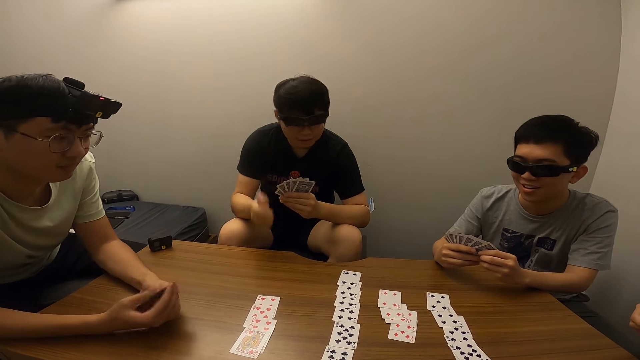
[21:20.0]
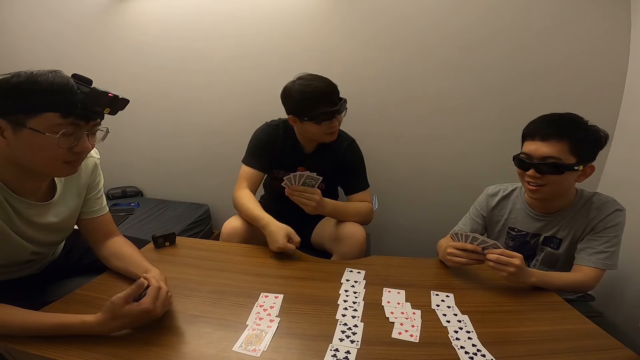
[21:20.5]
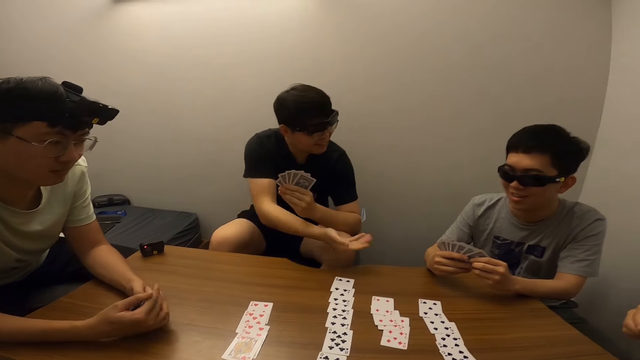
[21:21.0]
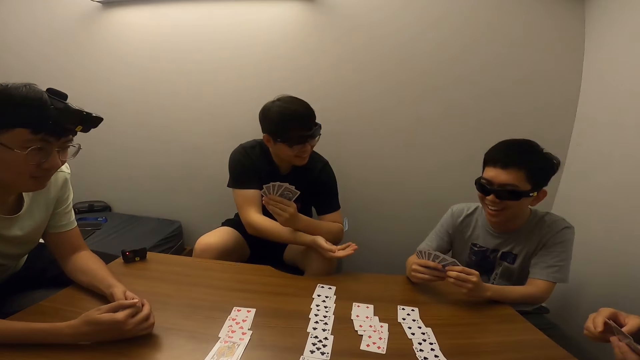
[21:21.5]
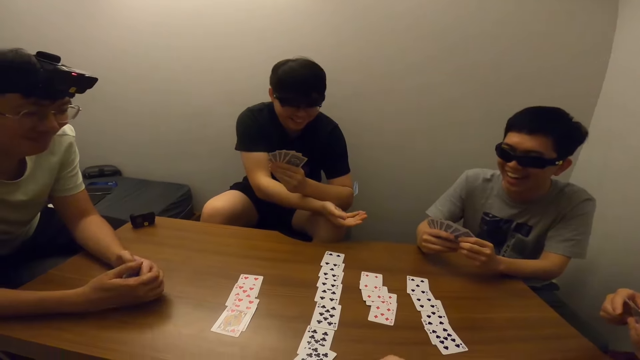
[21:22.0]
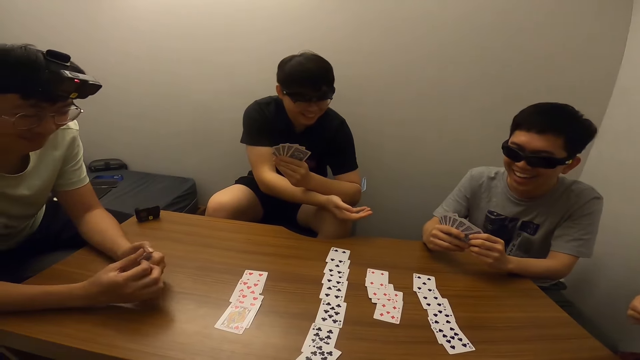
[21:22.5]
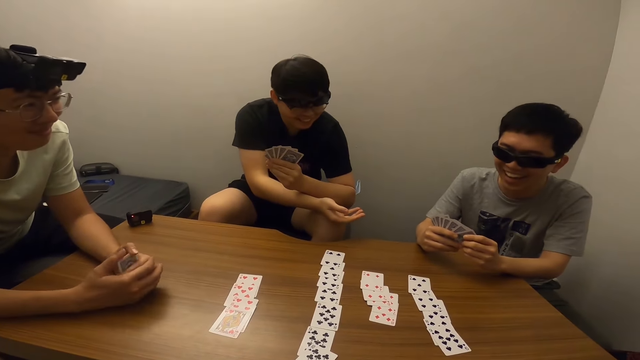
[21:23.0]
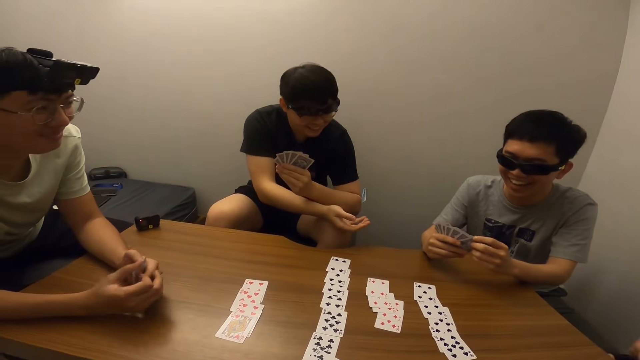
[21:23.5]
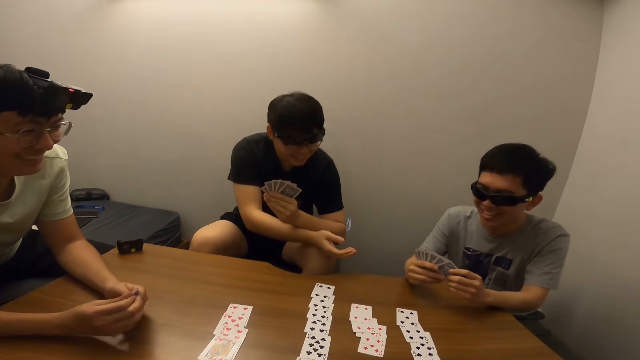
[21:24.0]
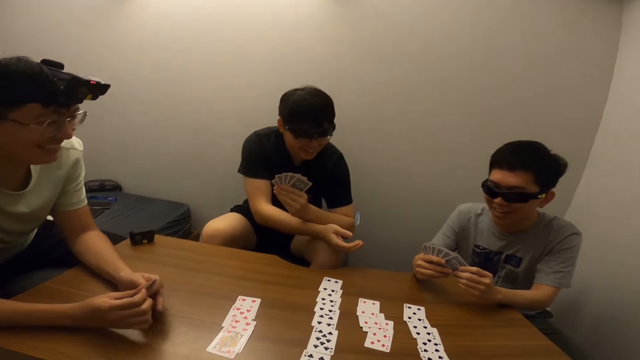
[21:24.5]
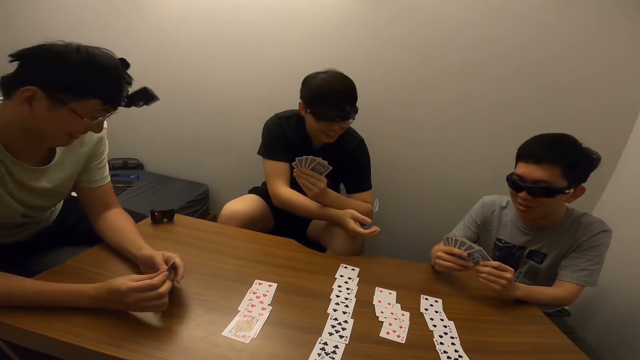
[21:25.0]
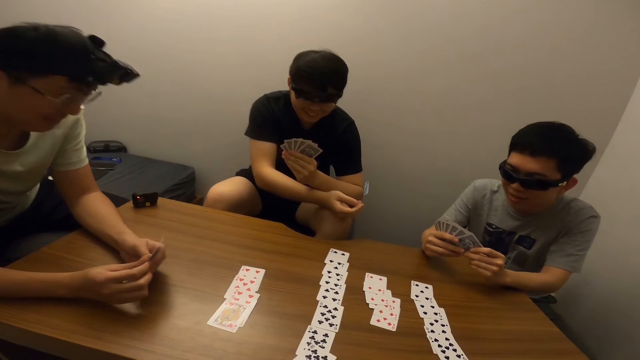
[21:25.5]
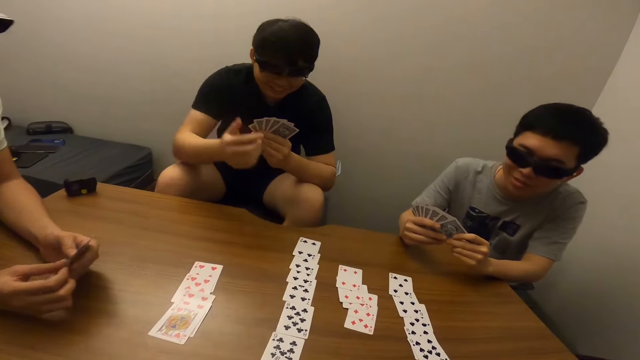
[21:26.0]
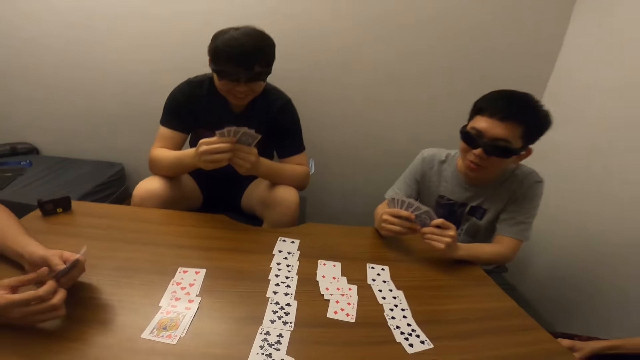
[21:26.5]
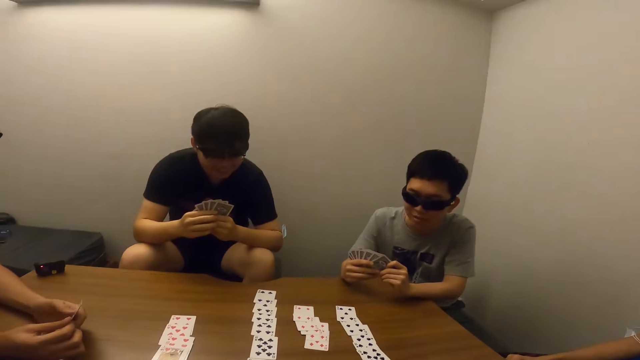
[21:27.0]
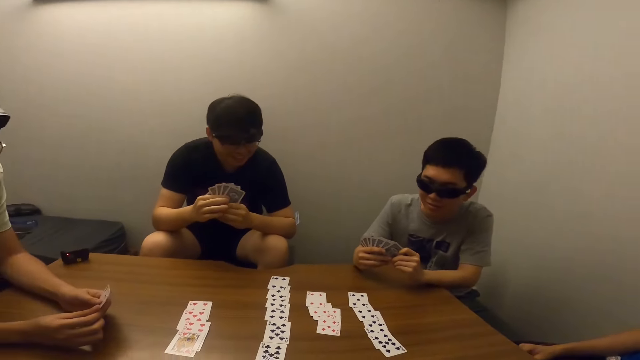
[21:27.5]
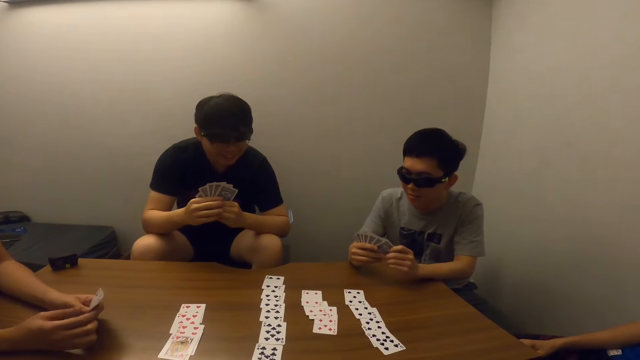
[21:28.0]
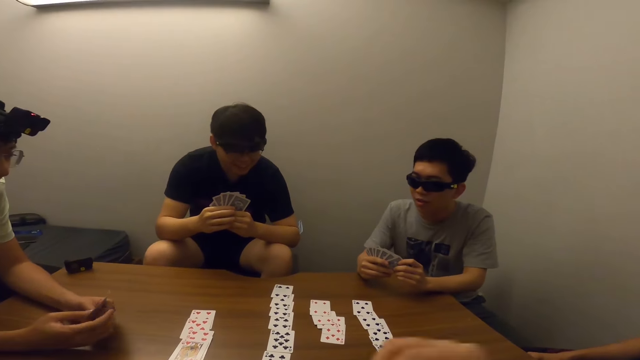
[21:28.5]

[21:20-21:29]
A man knocks on the table. A boy laughs. The boy talks to the man.

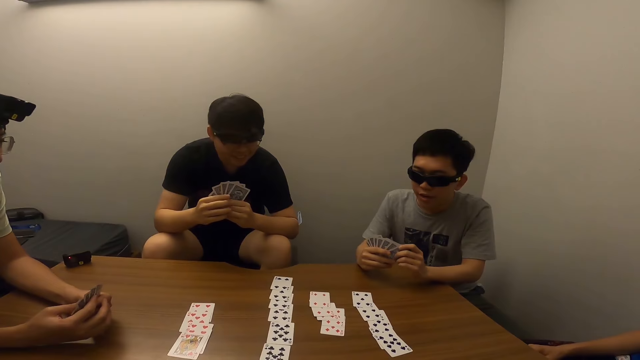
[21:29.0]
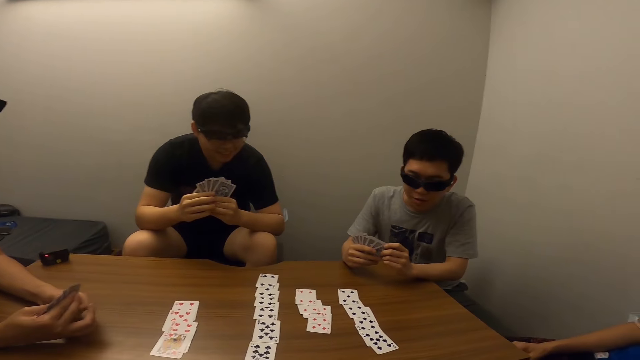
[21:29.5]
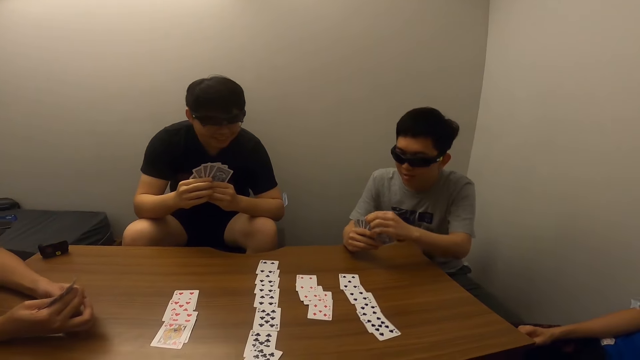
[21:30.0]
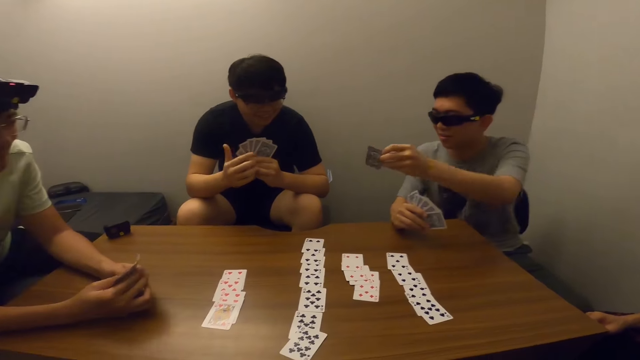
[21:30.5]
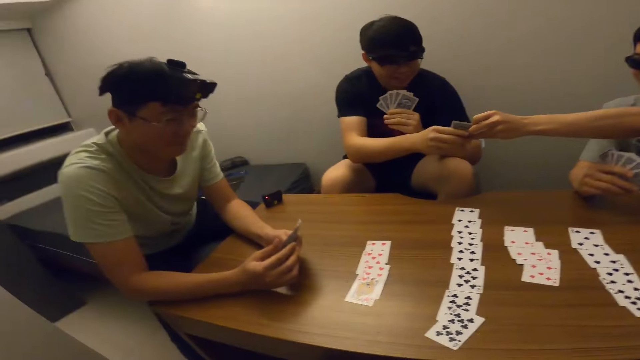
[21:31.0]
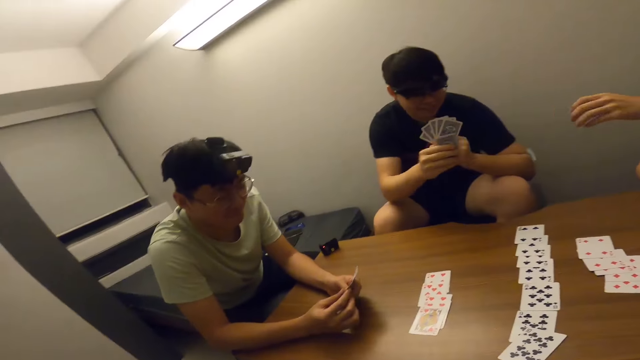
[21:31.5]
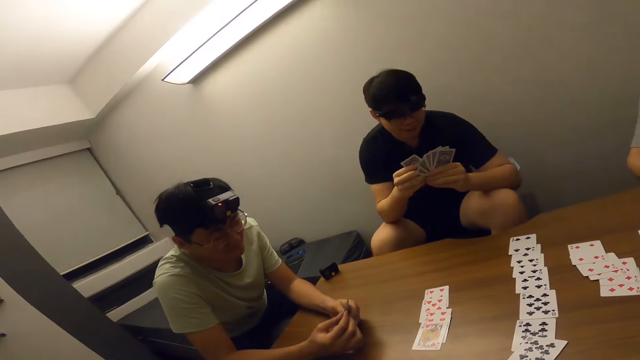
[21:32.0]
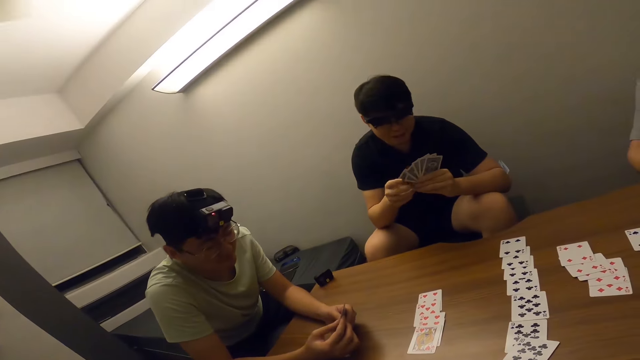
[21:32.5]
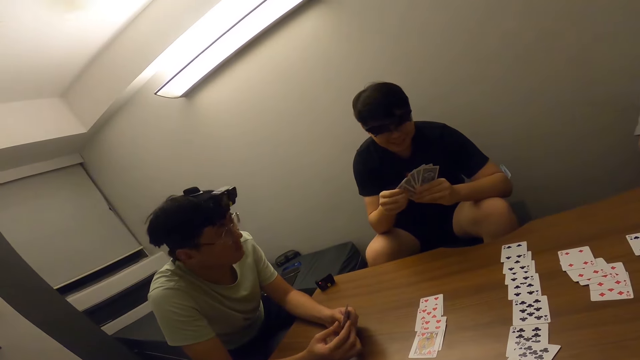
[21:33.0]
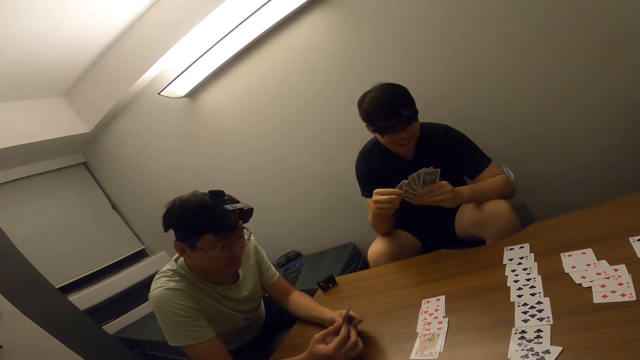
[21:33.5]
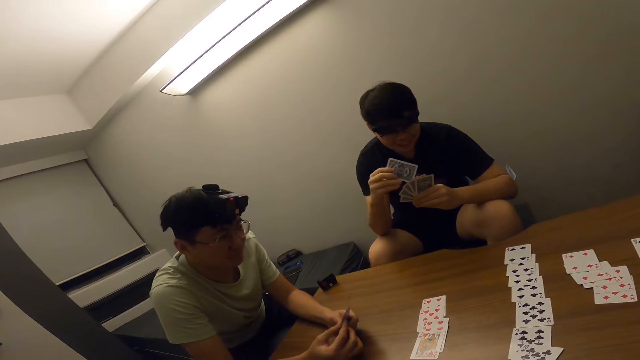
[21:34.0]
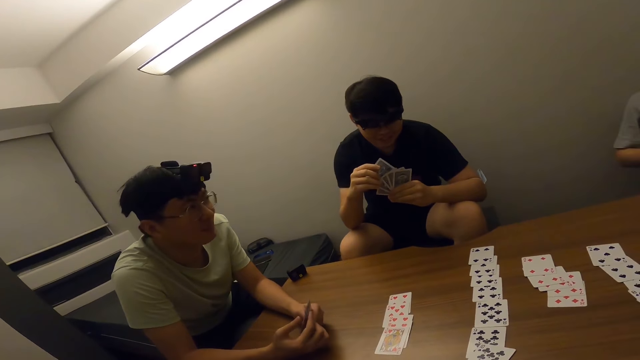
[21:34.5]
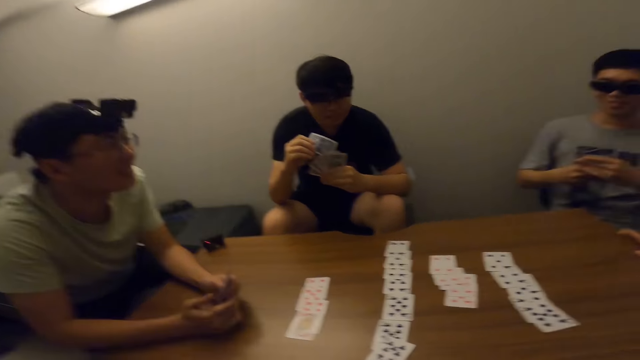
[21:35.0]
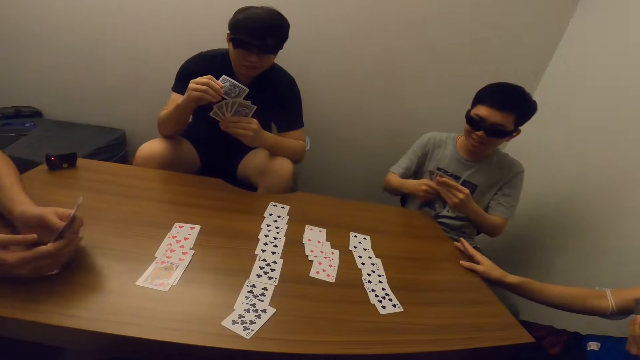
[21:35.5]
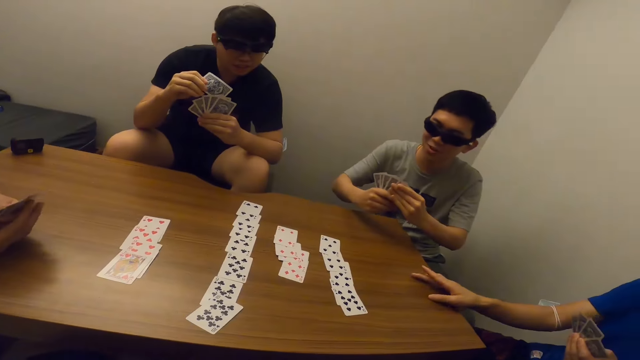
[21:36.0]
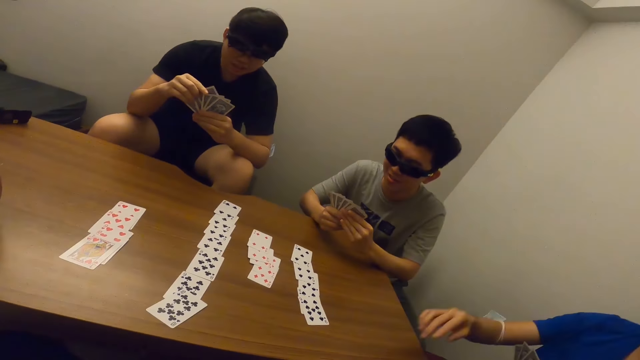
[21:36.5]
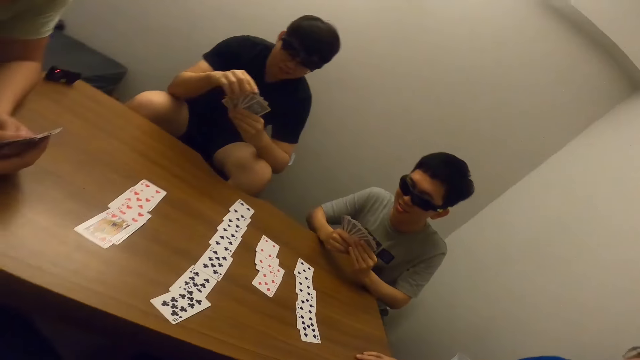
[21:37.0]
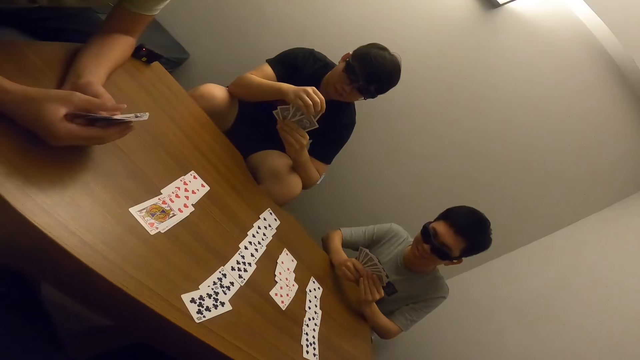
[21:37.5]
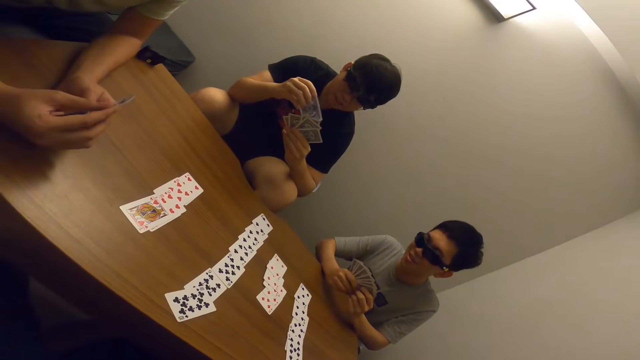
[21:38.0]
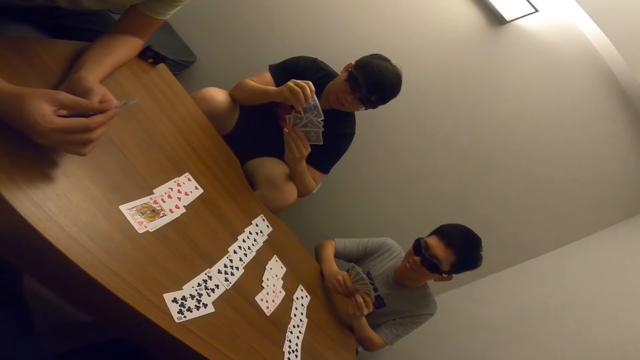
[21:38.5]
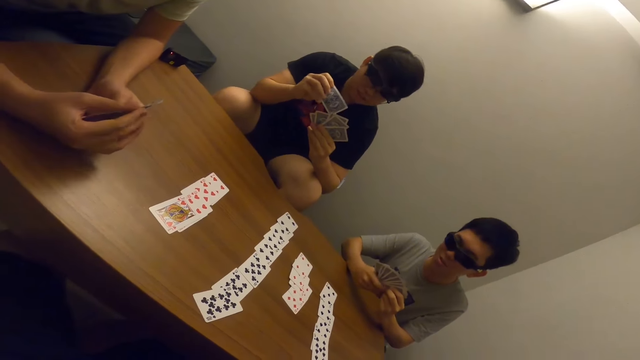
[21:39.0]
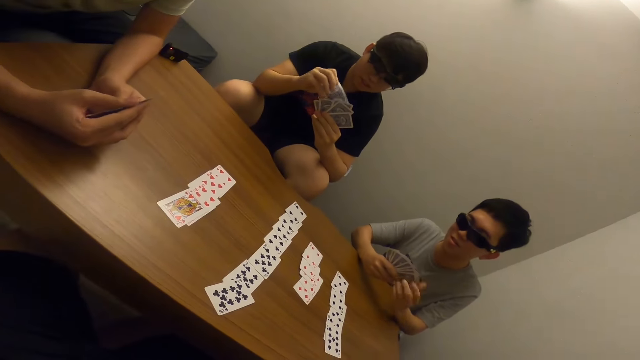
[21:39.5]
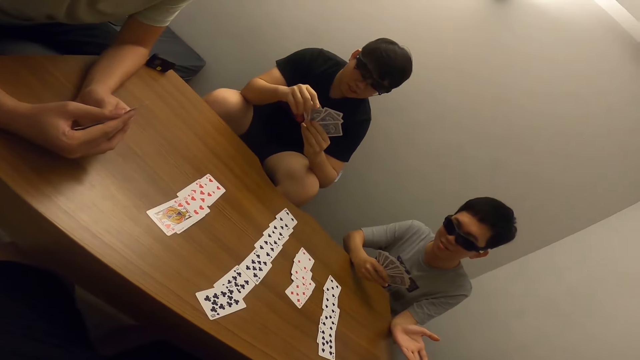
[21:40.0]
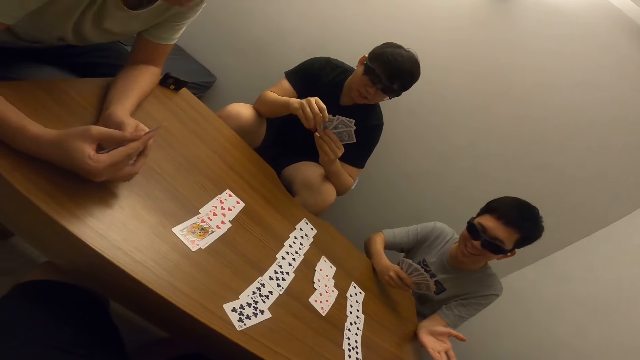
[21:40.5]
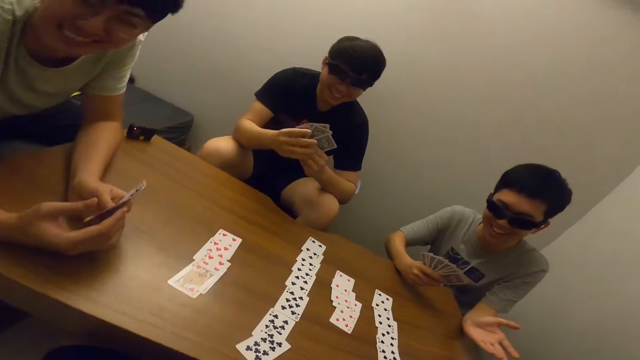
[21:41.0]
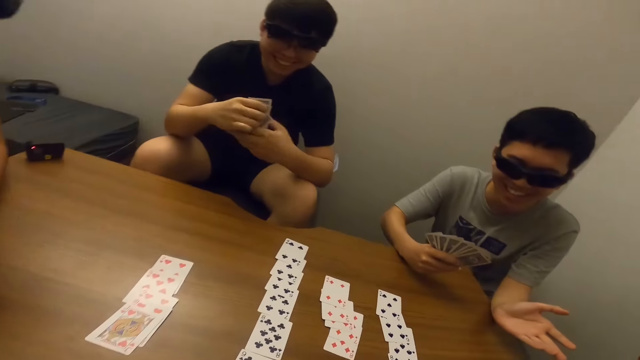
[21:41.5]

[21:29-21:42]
A boy gives a card to a man. The man selects the cards. The boy talks.
